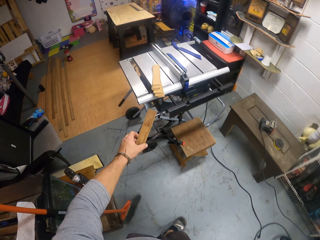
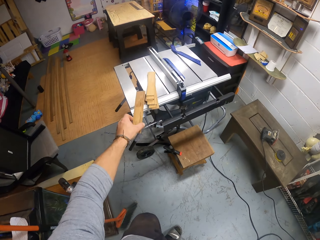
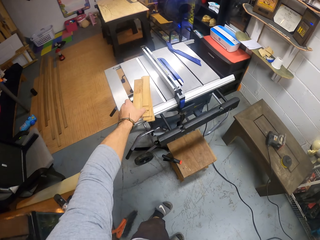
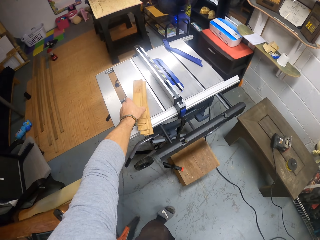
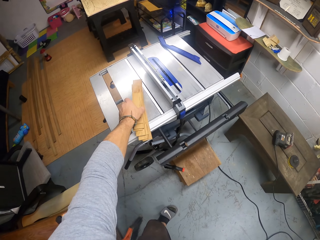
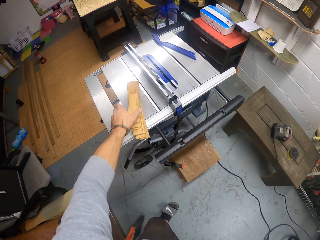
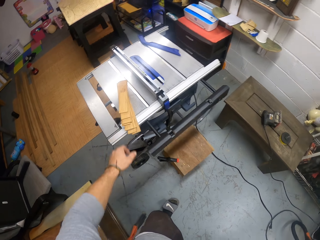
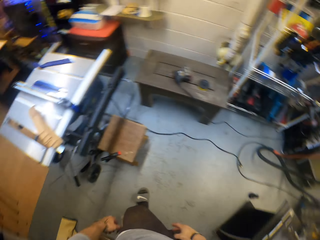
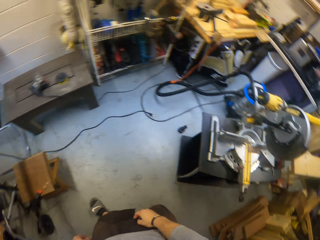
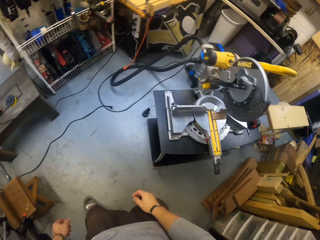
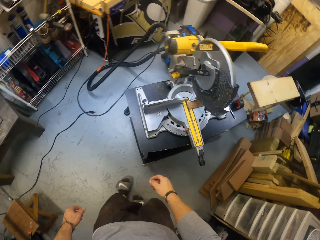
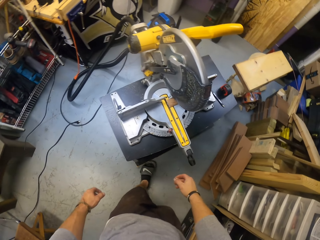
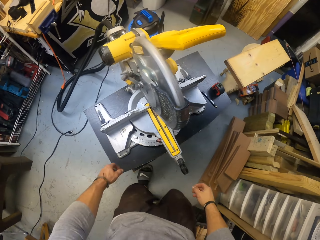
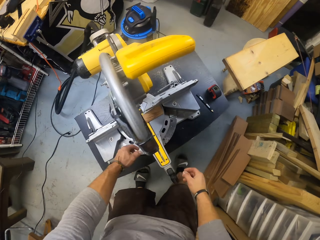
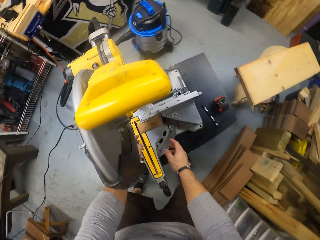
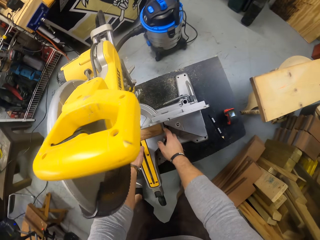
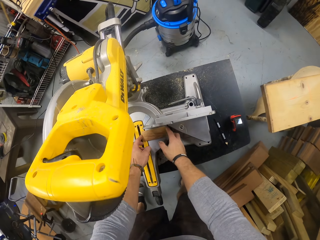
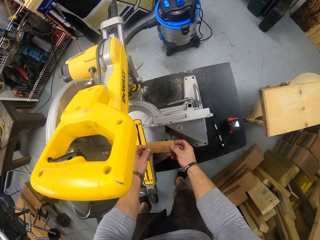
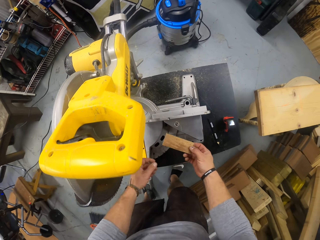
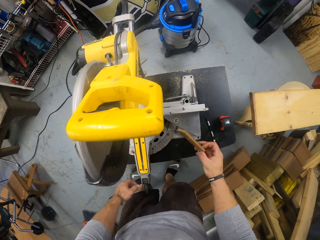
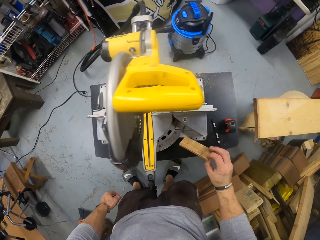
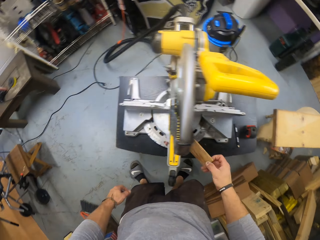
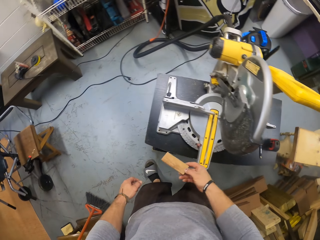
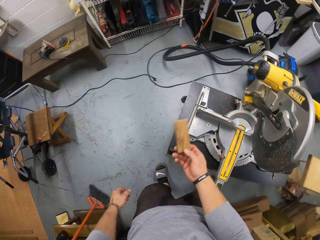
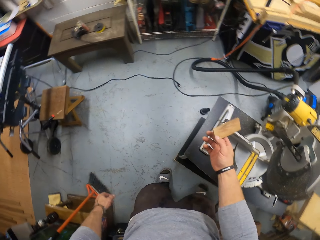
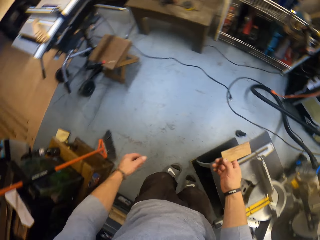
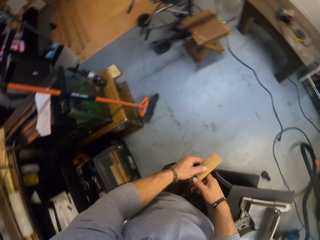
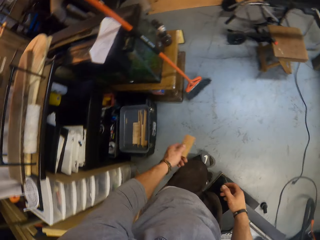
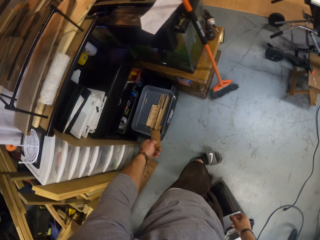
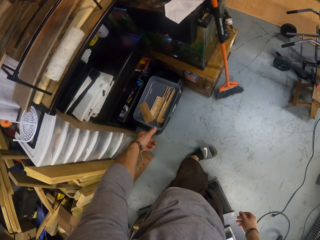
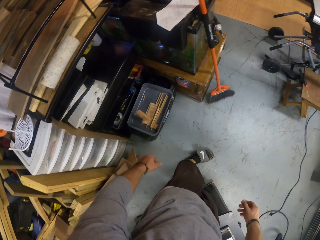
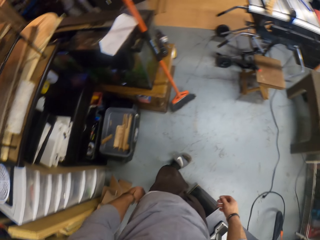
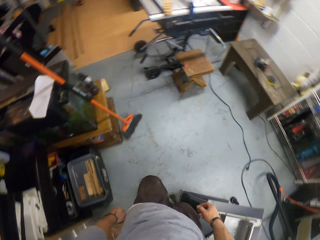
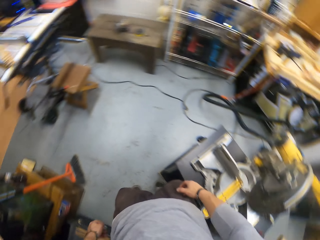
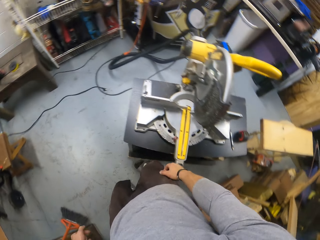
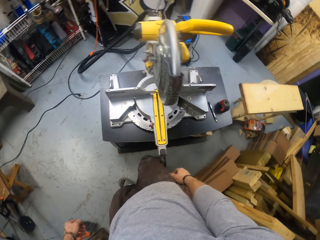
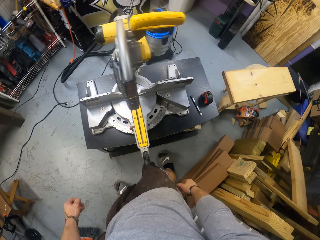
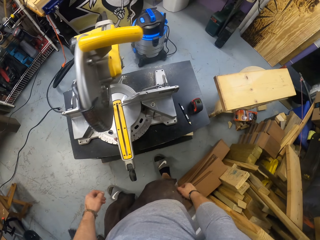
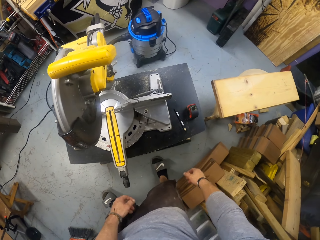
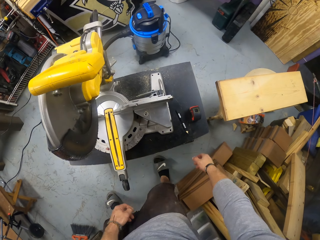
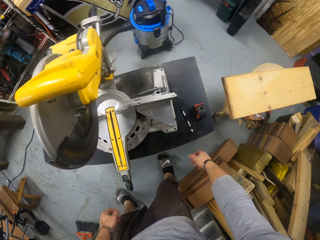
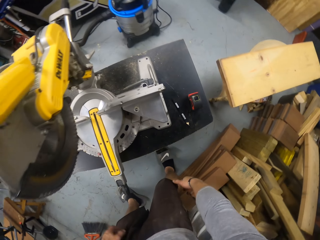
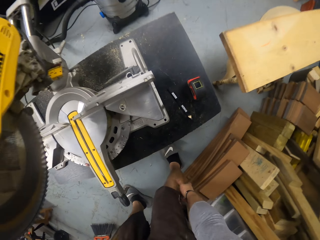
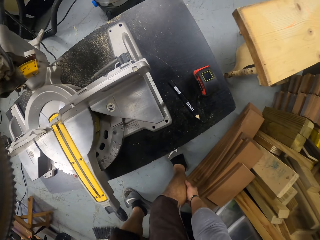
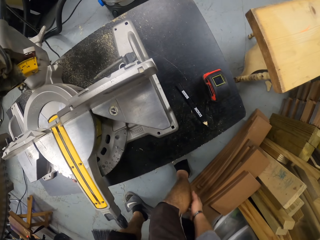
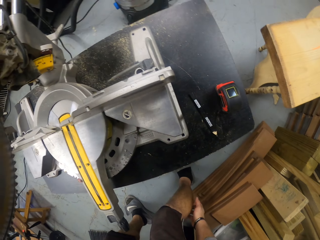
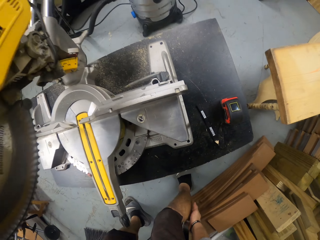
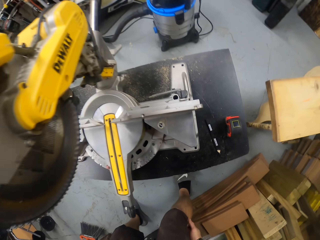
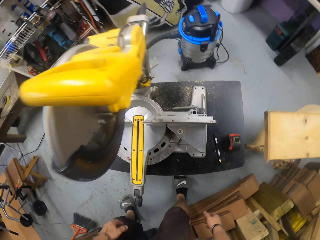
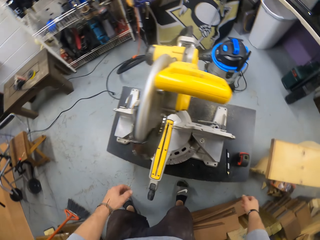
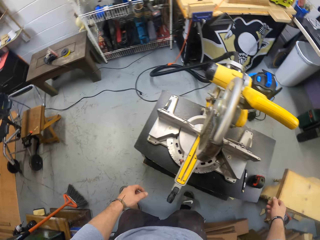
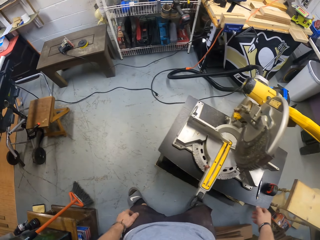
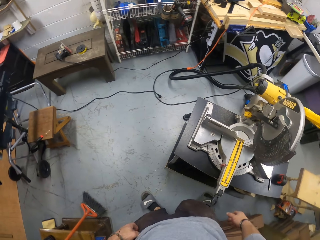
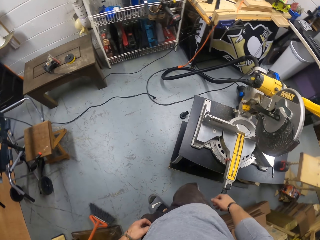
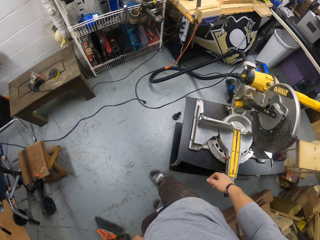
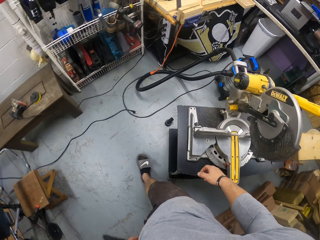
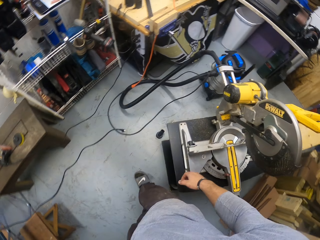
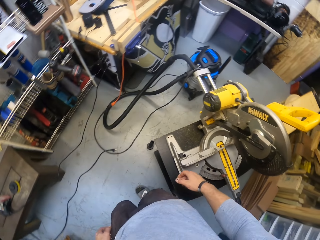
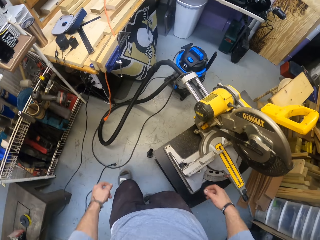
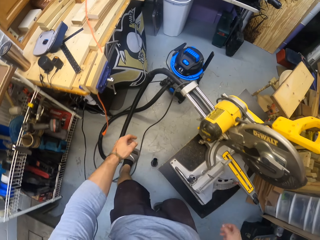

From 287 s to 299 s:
The camera wearer drops the piece of wood in his left hand onto a table. He picks up a piece of the wood from the compound slide miter saw with his right hand. He passes the piece of wood to his left hand. He drops the piece of wood in his left hand into a waste bin. He scratches his right leg with his right hand.

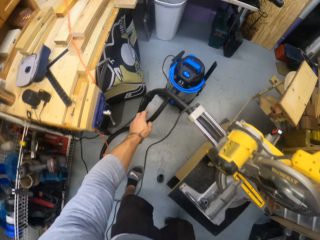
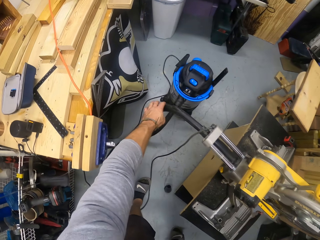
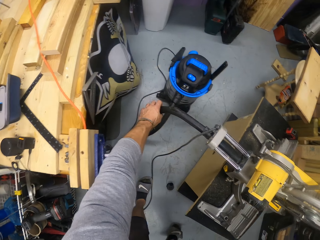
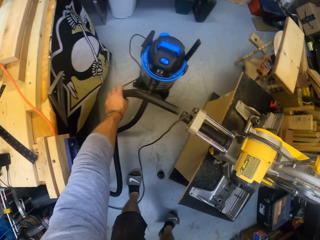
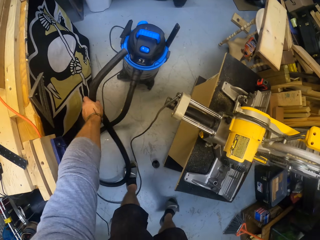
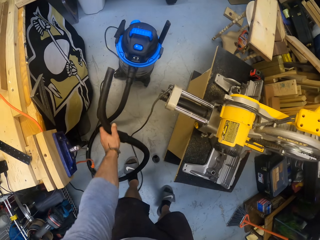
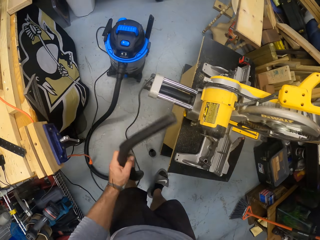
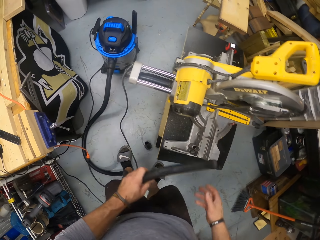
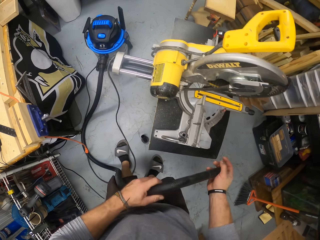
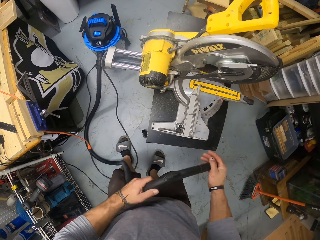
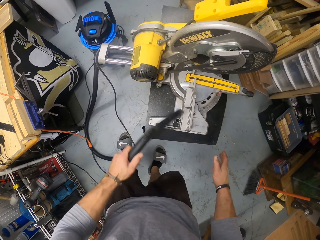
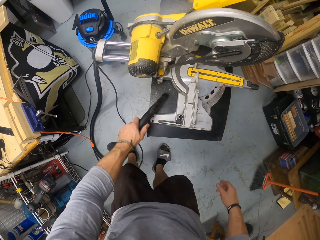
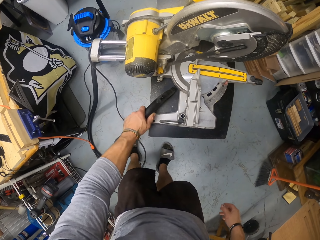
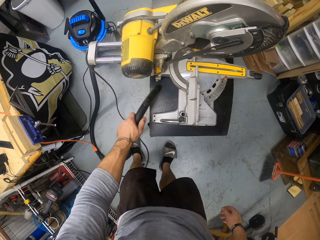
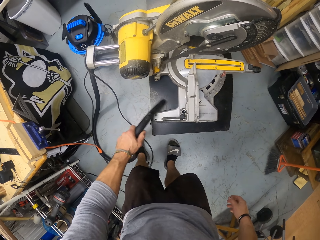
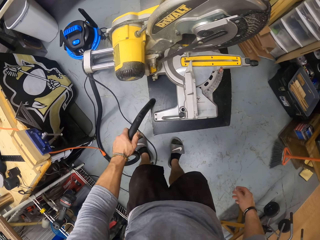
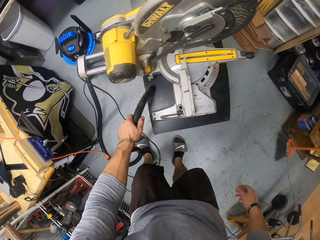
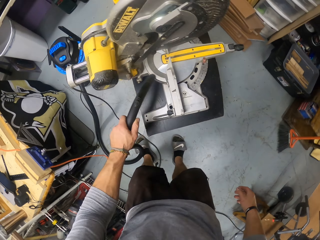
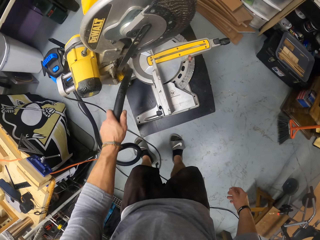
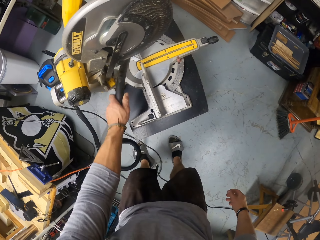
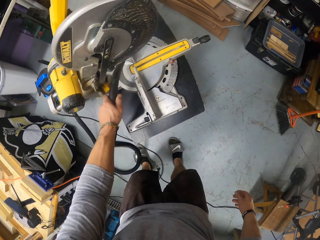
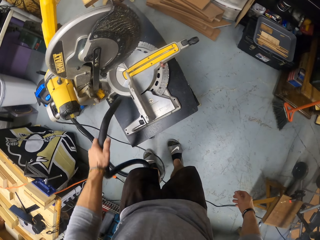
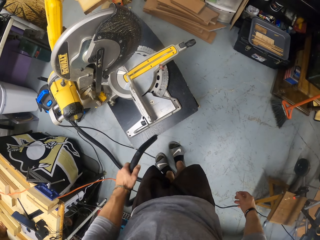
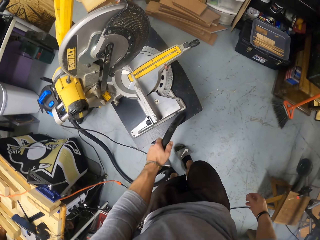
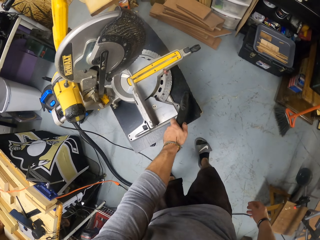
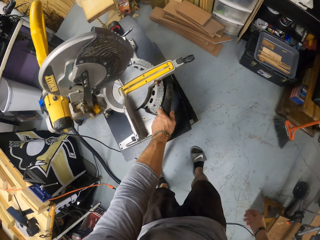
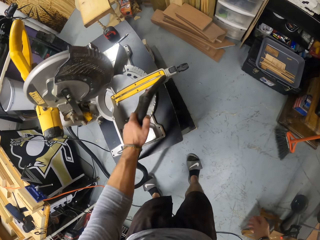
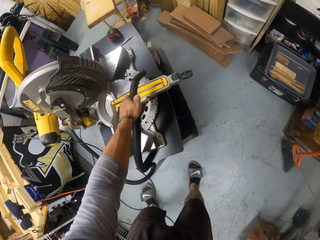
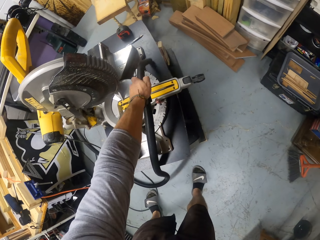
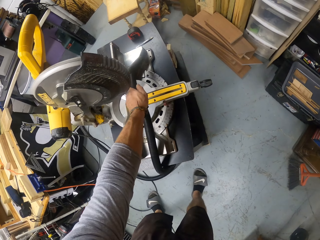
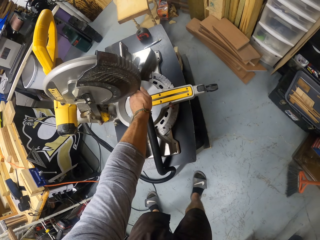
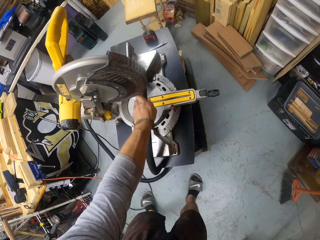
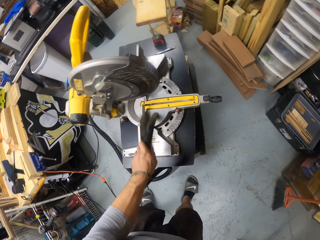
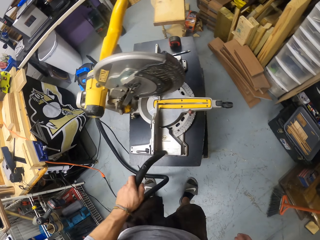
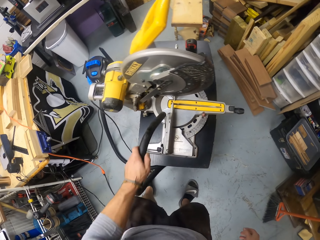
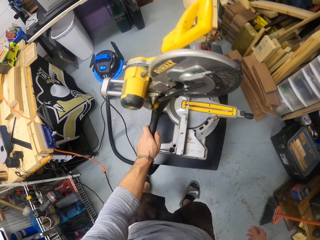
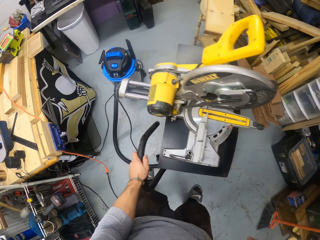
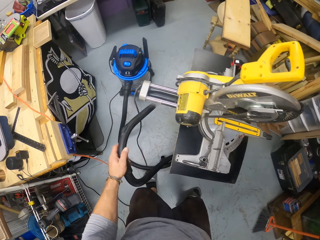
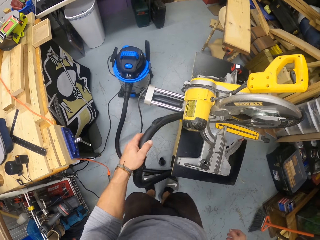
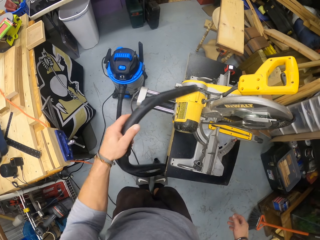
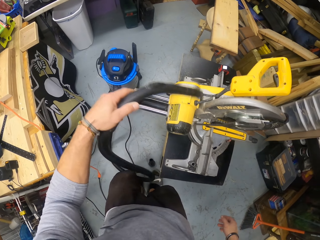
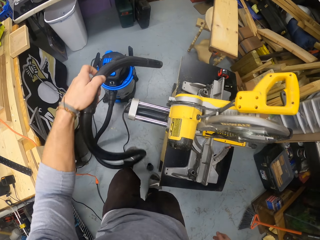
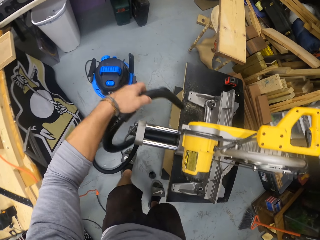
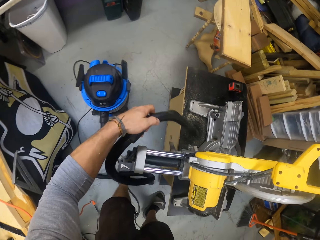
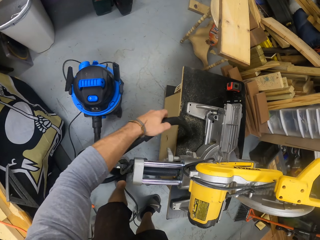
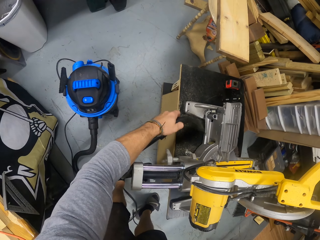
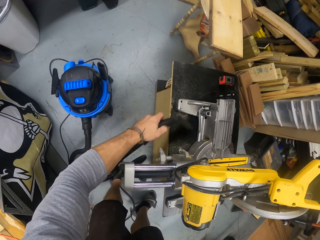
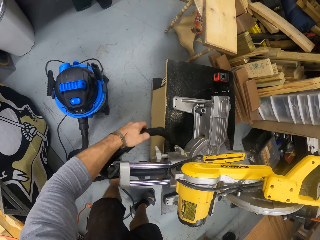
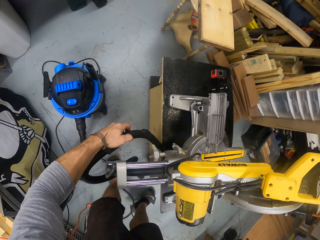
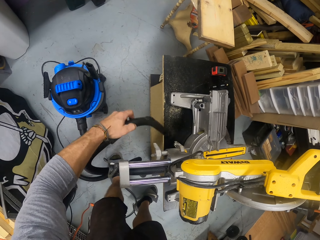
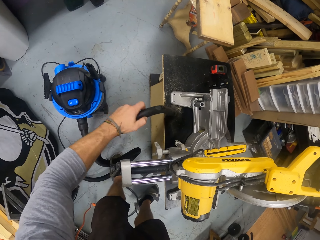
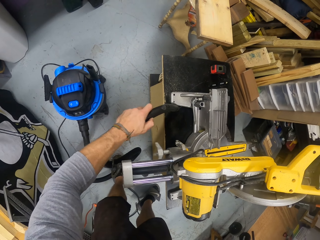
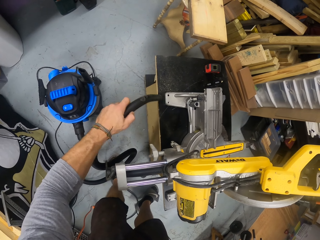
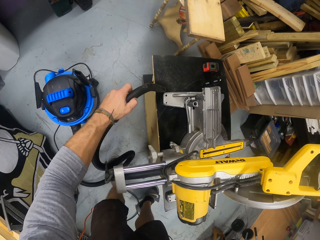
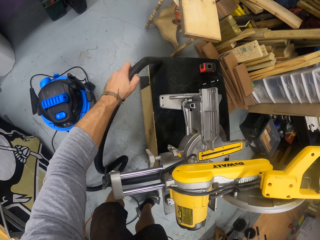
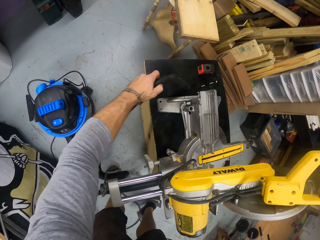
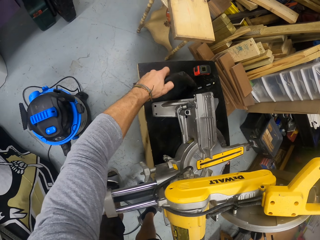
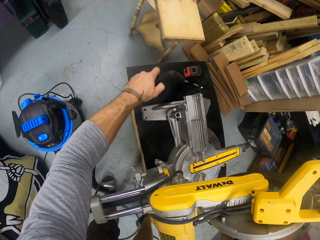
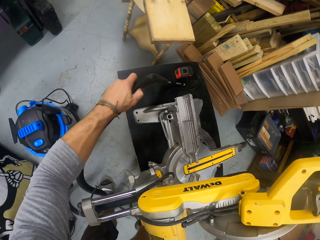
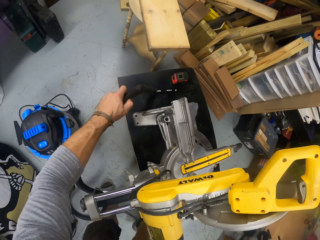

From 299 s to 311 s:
The camera wearer picks up a hose of an electric vacuum cleaner from the floor with his left hand. He adjusts the hose with his right hand. He vacuums the compound slide miter saw table with the hose of the vacuum cleaner in his left hand.
